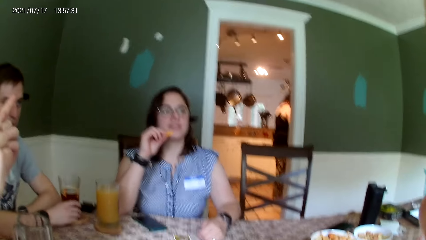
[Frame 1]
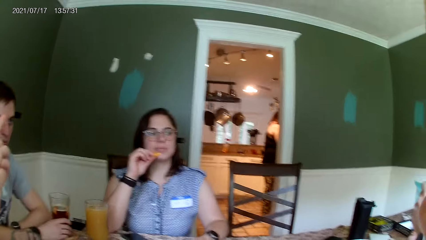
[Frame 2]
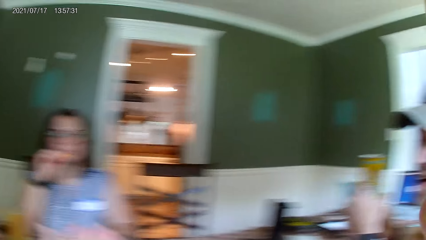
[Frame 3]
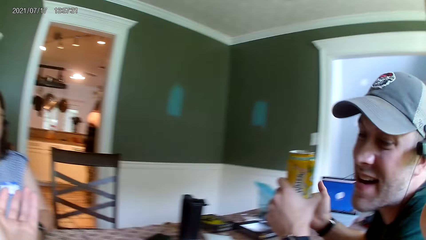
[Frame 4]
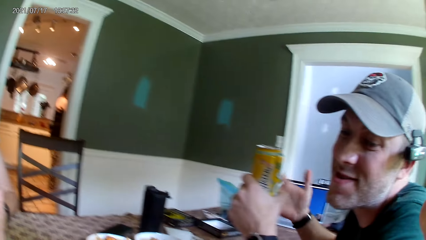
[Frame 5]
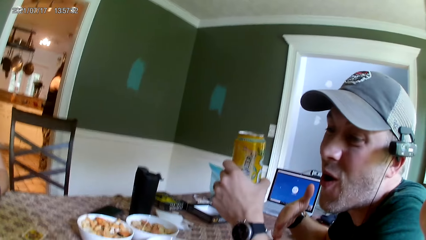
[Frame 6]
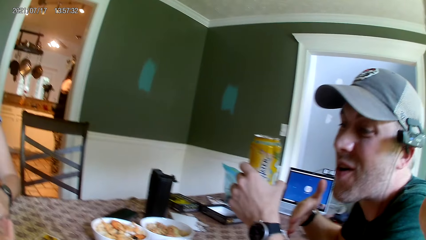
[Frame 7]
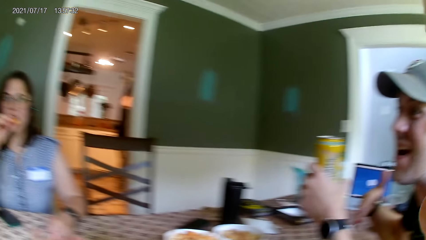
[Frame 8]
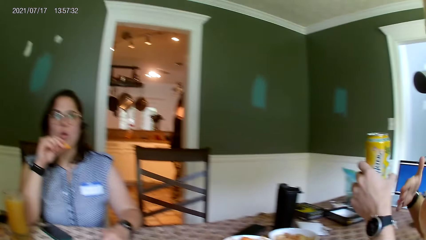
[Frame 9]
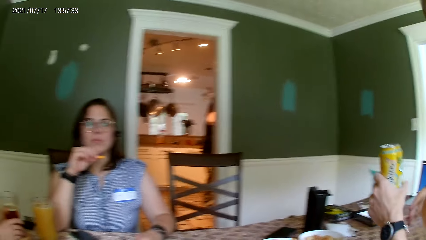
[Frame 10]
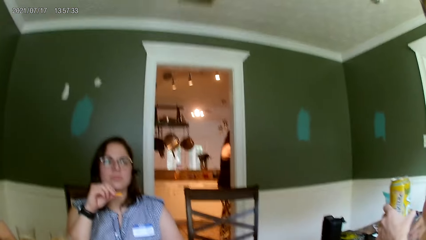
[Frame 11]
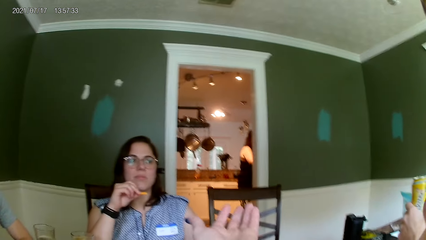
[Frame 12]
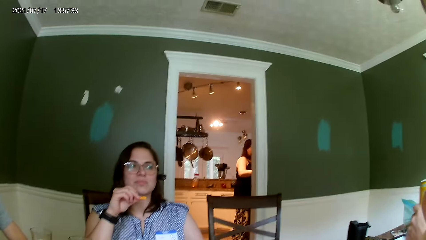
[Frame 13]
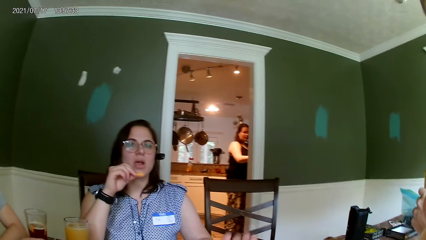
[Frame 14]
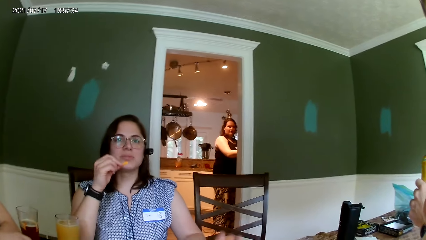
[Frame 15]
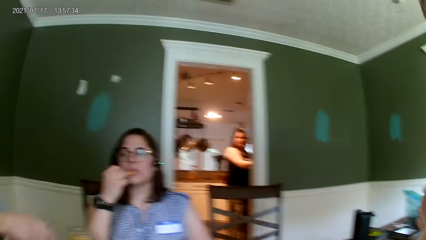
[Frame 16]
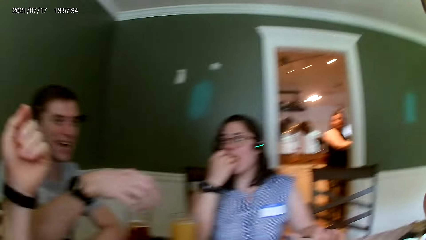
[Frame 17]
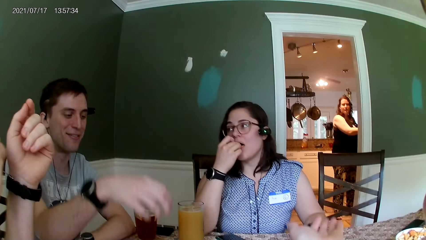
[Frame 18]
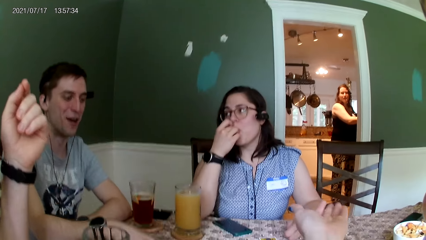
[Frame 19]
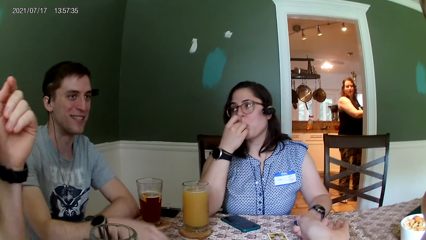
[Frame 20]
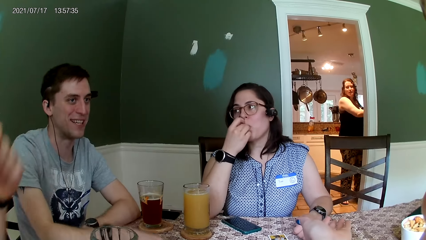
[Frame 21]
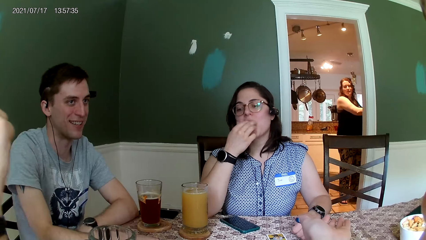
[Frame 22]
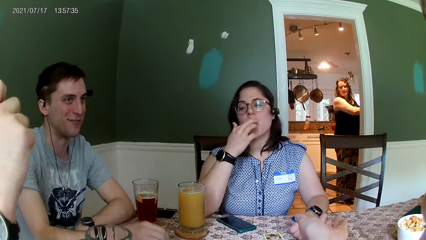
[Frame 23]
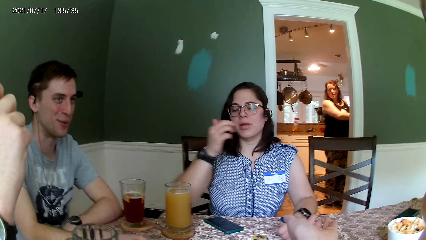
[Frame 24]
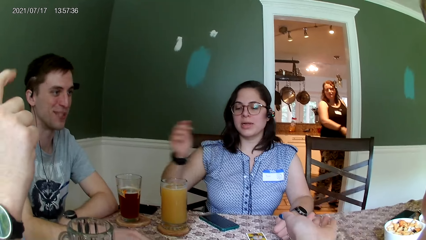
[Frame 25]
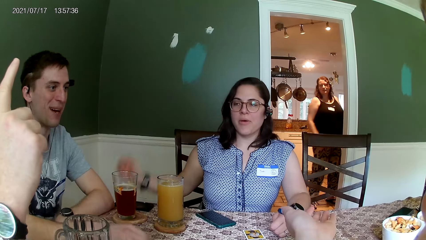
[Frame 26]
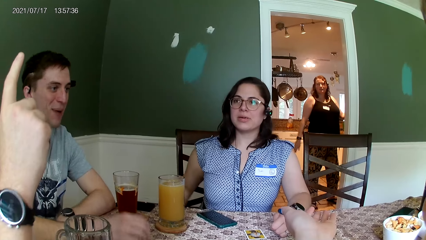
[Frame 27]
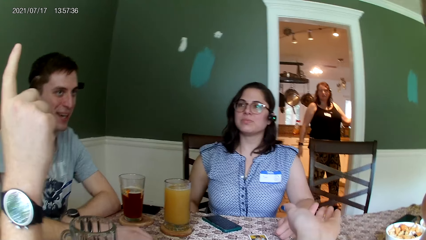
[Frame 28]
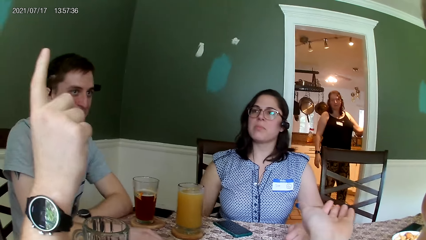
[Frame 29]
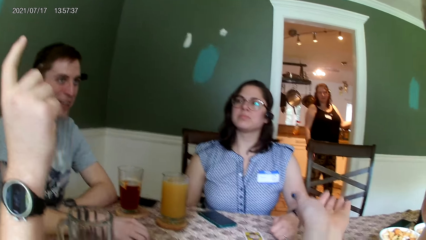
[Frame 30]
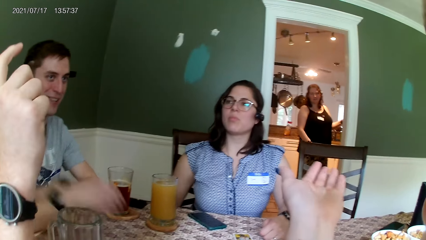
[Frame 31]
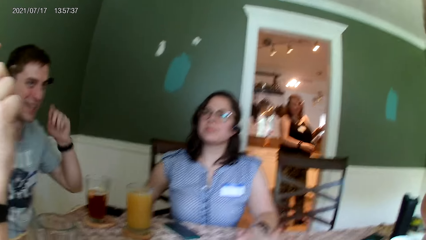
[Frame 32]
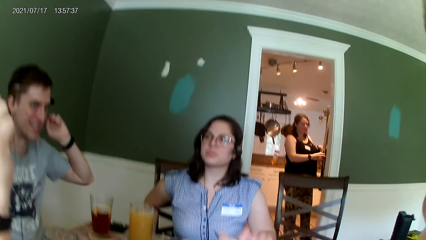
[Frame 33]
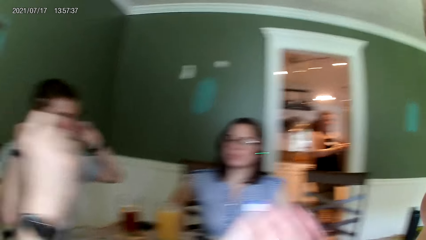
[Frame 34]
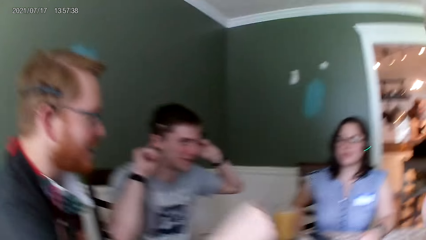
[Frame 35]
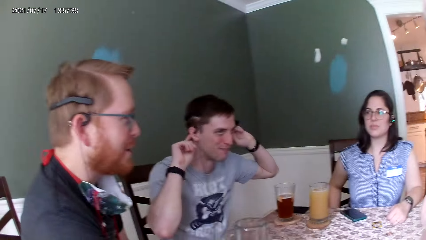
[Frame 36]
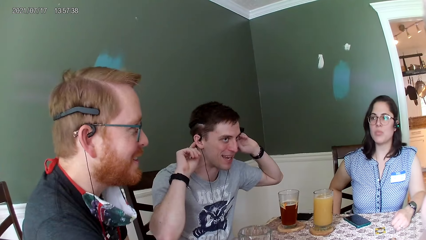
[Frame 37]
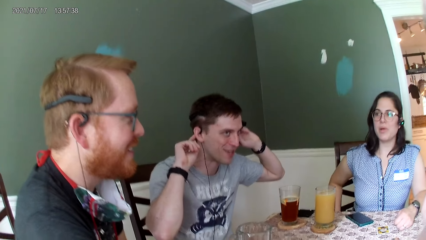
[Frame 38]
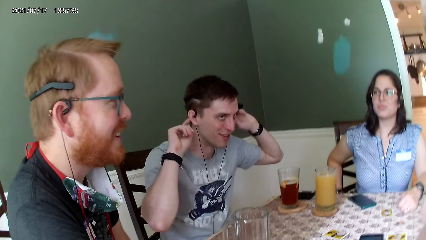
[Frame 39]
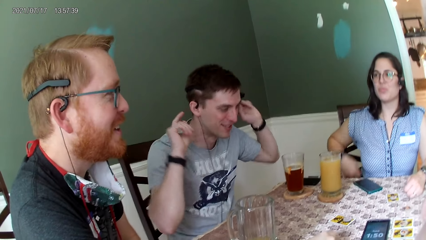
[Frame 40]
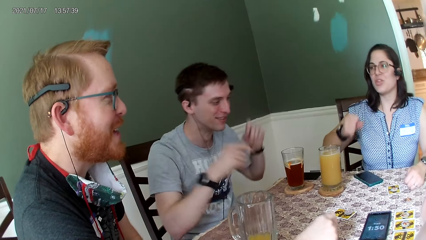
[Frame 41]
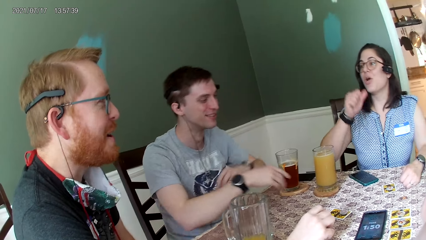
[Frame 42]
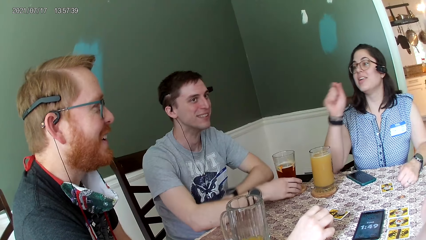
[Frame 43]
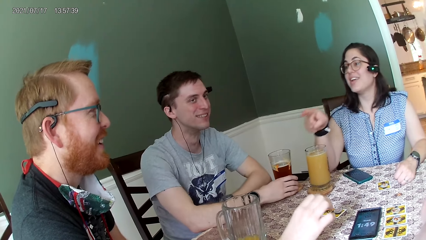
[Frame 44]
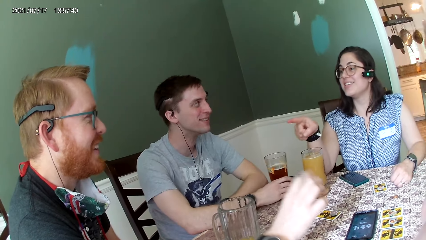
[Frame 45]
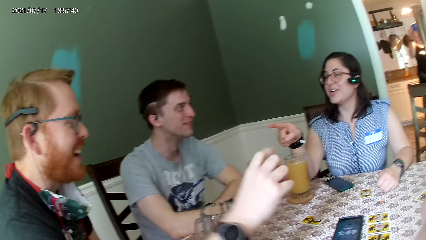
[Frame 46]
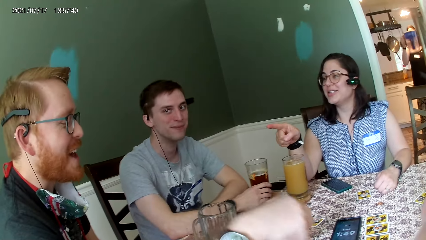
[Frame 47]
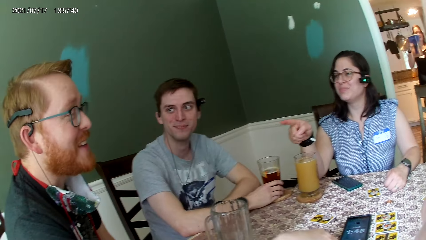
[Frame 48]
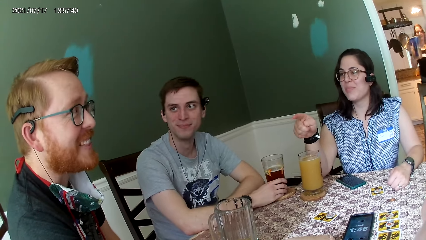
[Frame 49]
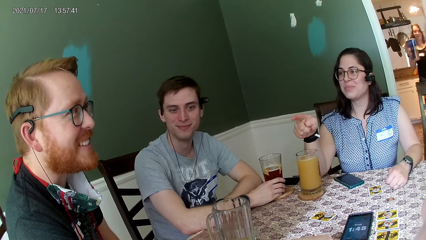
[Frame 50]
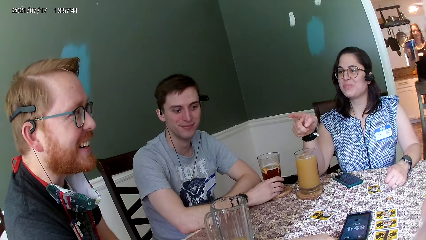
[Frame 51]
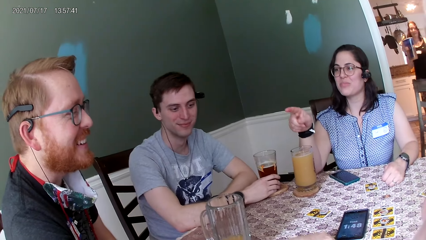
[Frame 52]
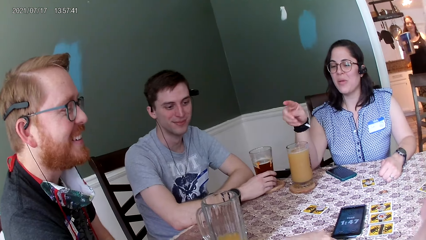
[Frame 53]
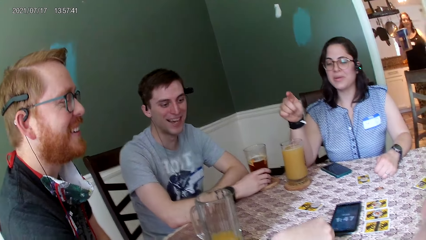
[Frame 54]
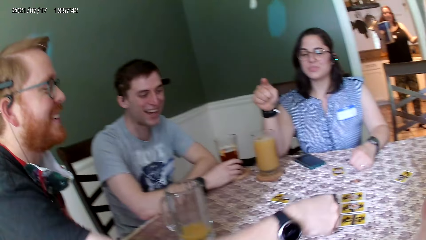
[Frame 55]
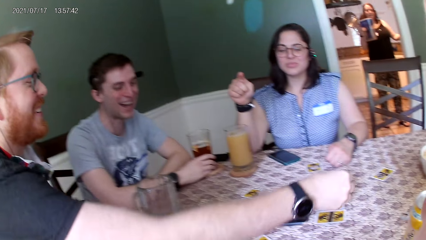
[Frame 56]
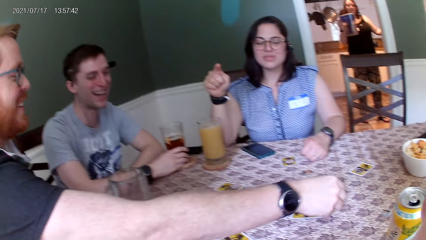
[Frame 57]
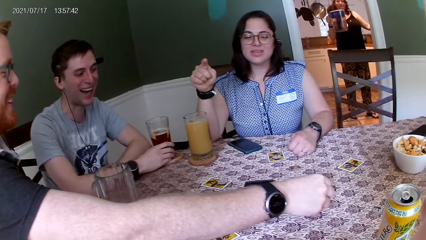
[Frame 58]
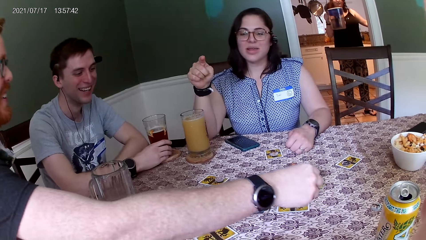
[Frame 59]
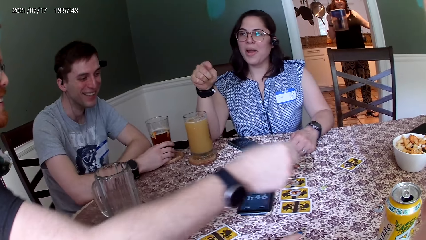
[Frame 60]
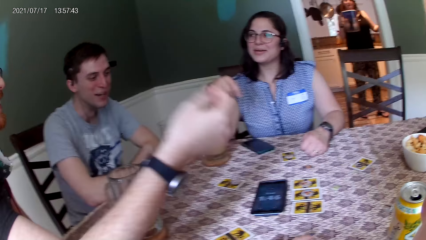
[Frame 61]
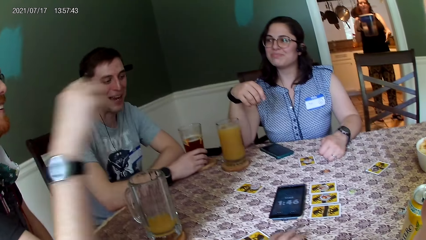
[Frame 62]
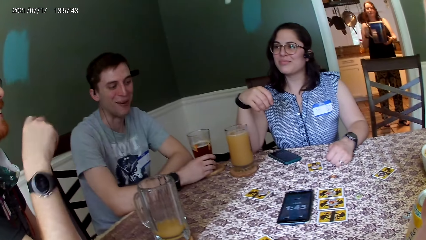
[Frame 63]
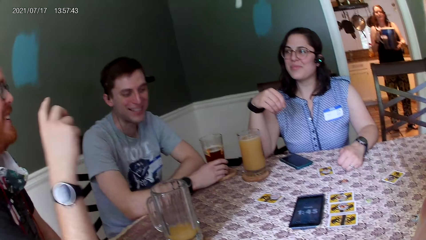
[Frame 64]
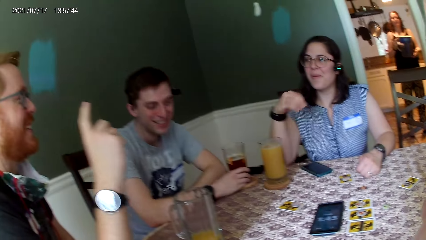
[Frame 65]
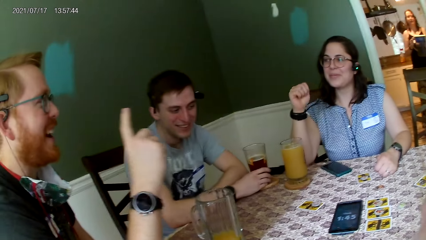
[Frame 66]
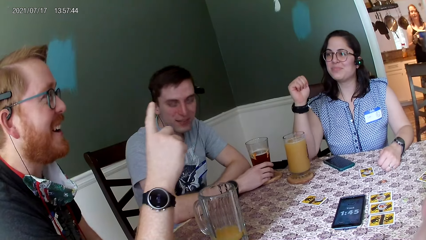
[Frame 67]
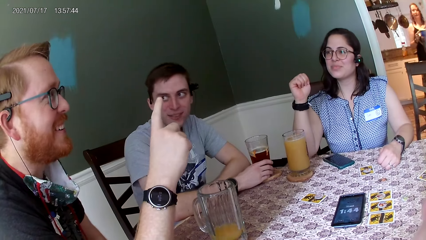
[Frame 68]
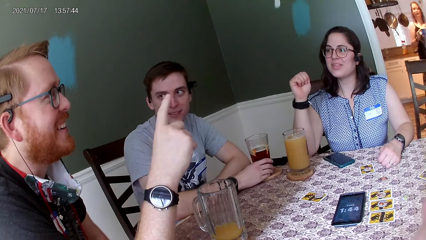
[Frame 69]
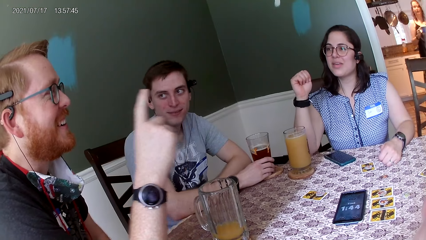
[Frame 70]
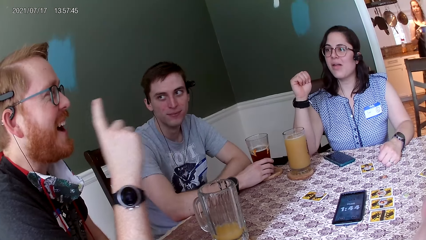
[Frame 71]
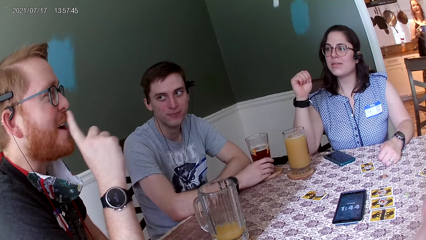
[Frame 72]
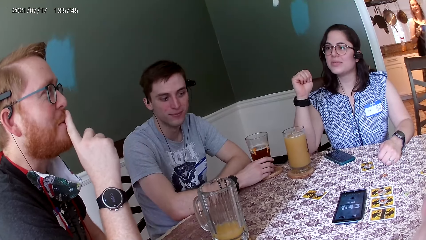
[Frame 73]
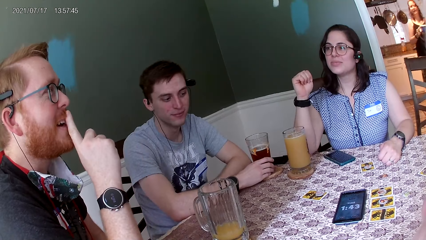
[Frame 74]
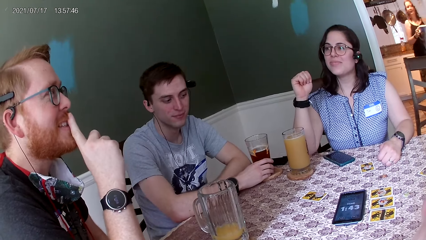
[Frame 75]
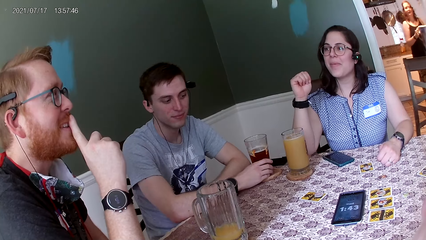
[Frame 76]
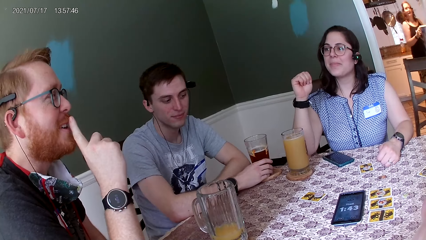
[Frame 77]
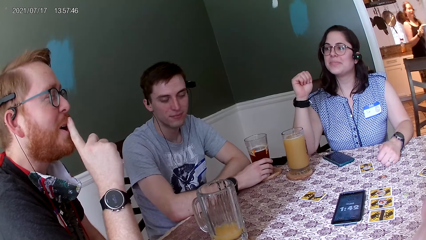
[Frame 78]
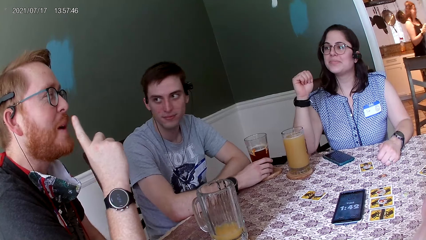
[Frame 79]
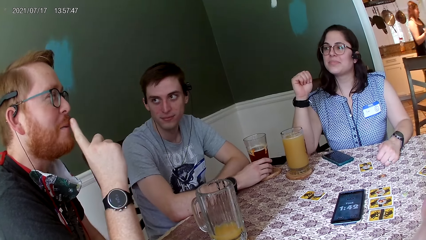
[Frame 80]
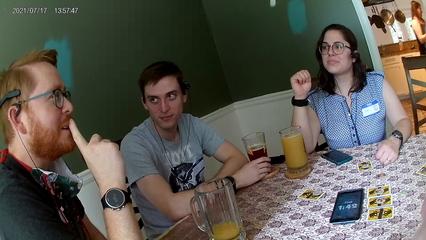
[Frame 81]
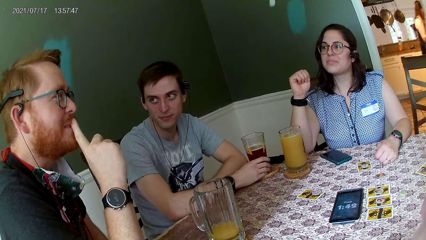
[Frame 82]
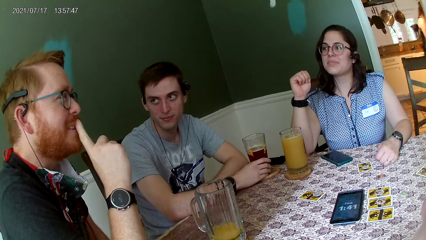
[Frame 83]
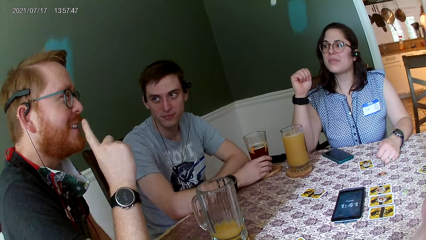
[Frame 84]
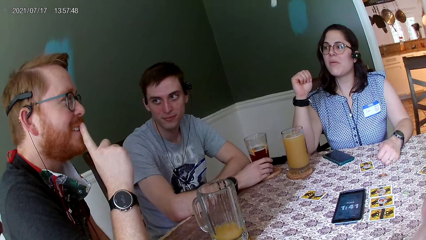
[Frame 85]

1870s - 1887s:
A man converses with everyone on the table. Another man converses with the first man. The camera wearer converses with everyone on the table. A third man converses with everyone on the table. A woman converses with the third man. The third man converses with everyone on the table again. He converses with everyone on the table again.
